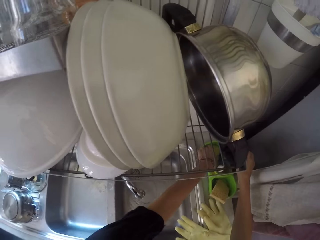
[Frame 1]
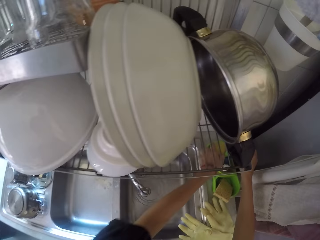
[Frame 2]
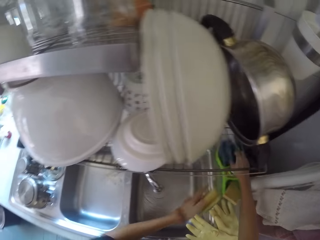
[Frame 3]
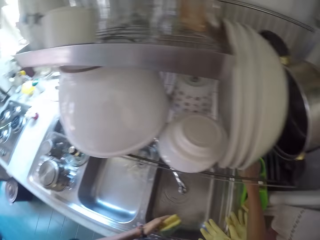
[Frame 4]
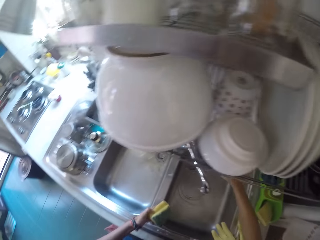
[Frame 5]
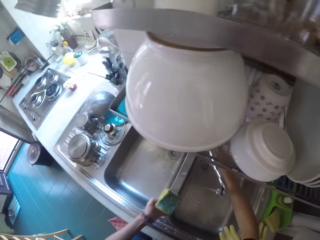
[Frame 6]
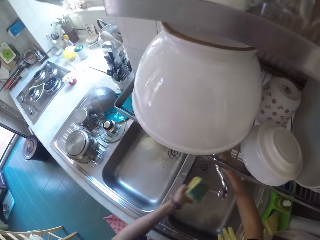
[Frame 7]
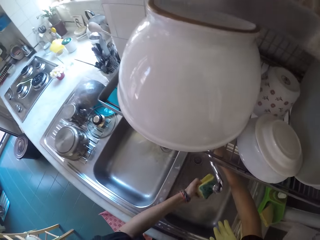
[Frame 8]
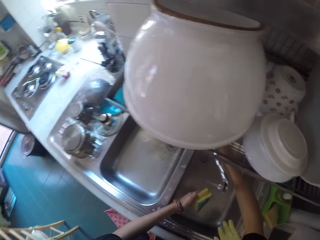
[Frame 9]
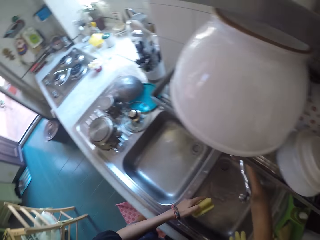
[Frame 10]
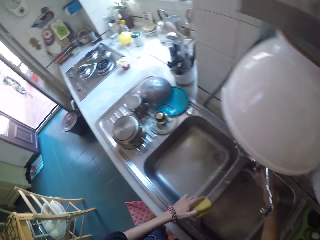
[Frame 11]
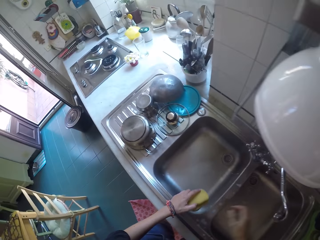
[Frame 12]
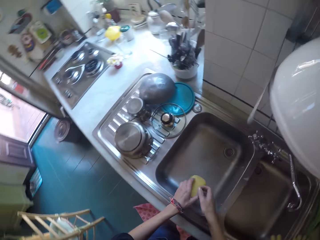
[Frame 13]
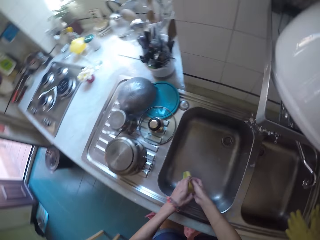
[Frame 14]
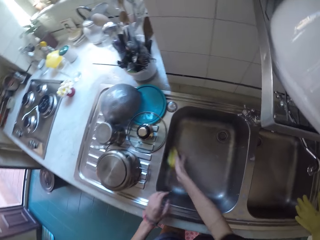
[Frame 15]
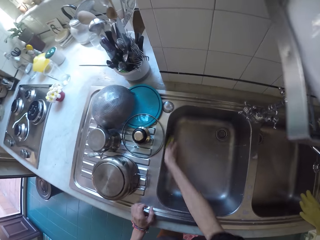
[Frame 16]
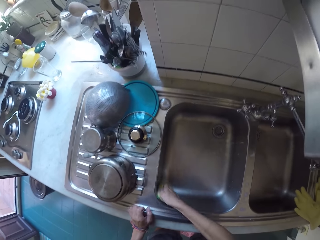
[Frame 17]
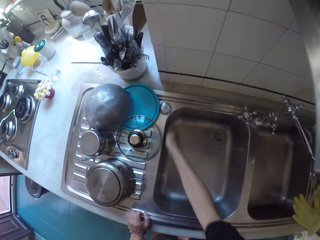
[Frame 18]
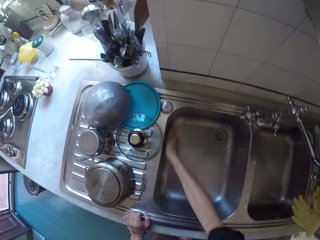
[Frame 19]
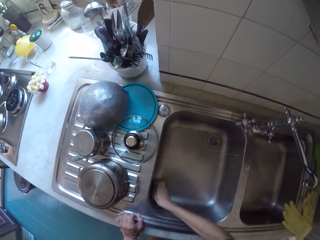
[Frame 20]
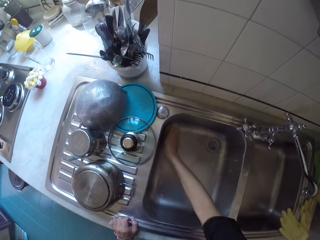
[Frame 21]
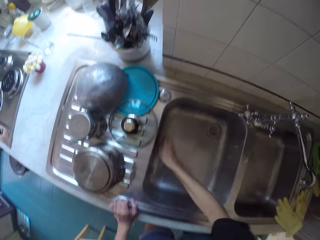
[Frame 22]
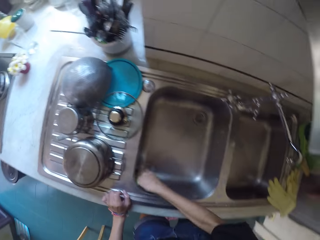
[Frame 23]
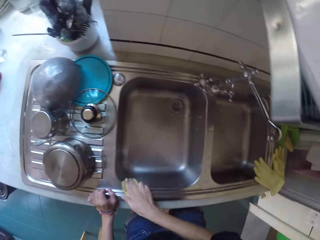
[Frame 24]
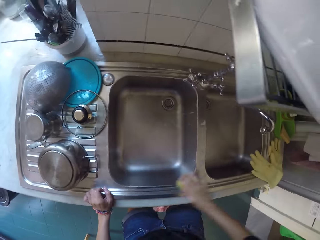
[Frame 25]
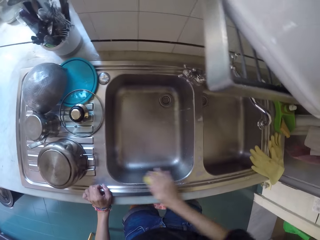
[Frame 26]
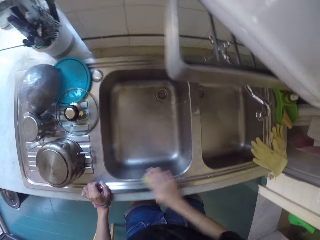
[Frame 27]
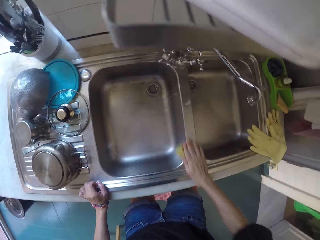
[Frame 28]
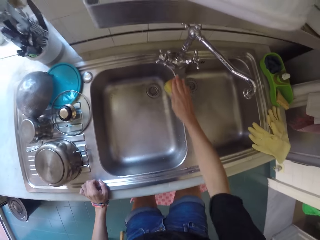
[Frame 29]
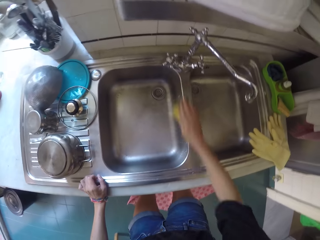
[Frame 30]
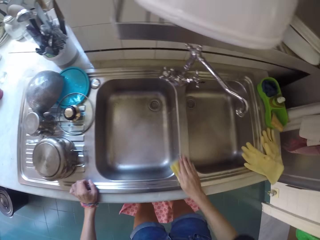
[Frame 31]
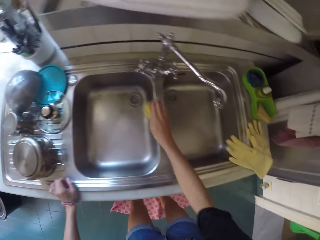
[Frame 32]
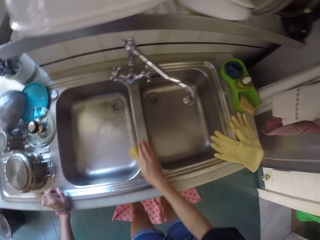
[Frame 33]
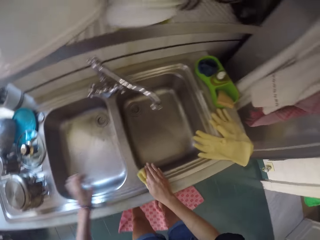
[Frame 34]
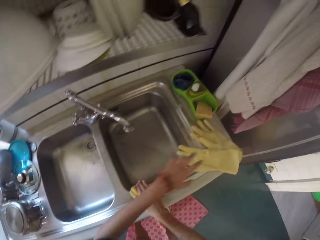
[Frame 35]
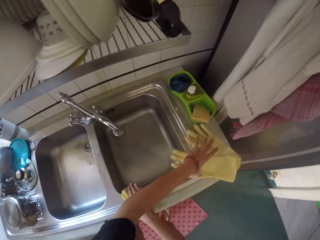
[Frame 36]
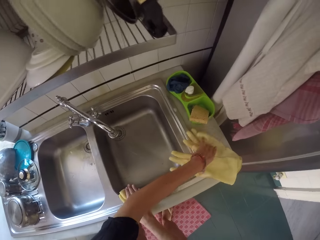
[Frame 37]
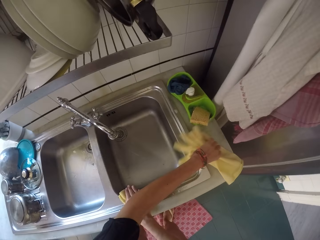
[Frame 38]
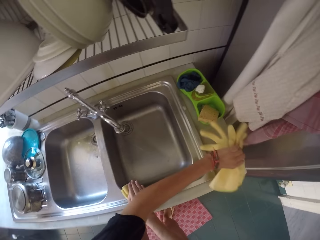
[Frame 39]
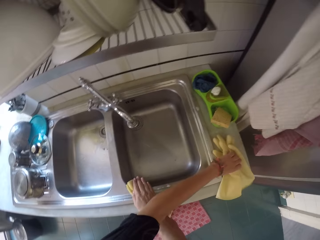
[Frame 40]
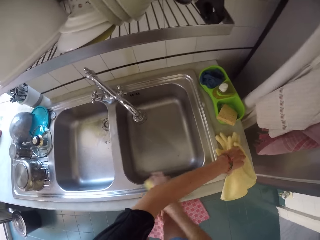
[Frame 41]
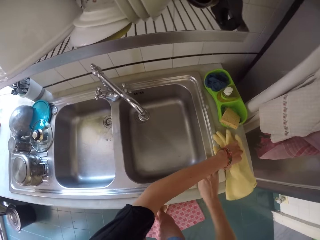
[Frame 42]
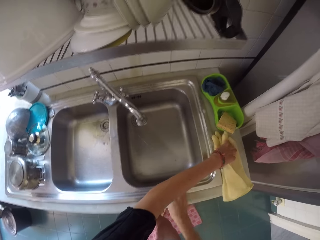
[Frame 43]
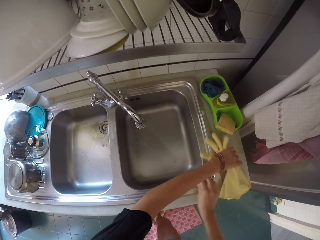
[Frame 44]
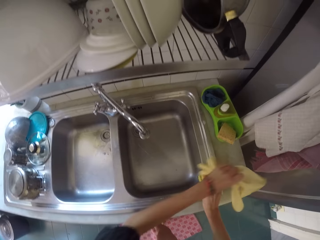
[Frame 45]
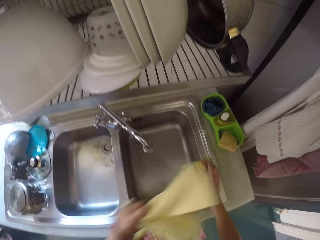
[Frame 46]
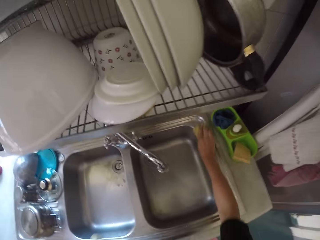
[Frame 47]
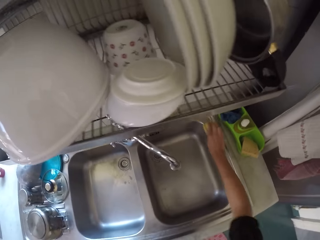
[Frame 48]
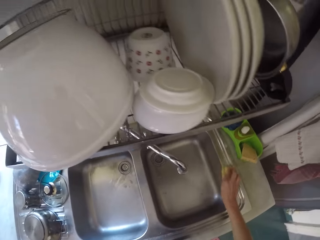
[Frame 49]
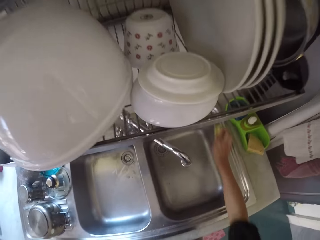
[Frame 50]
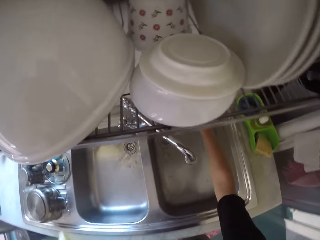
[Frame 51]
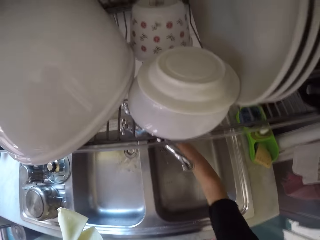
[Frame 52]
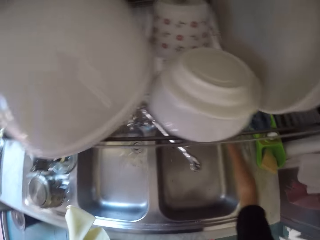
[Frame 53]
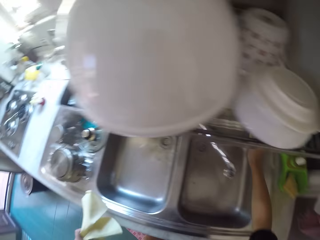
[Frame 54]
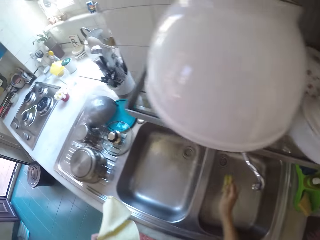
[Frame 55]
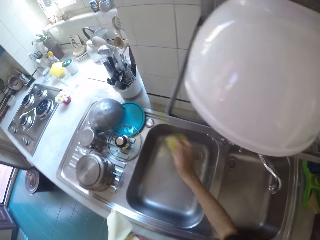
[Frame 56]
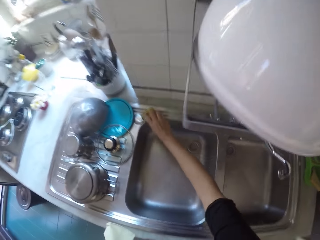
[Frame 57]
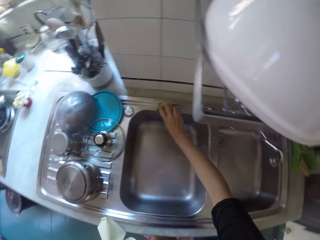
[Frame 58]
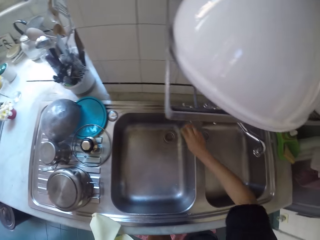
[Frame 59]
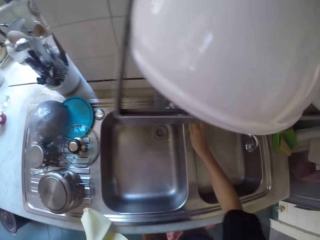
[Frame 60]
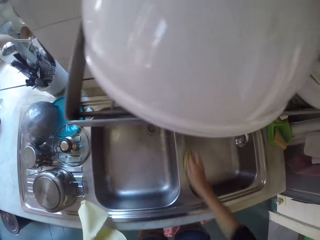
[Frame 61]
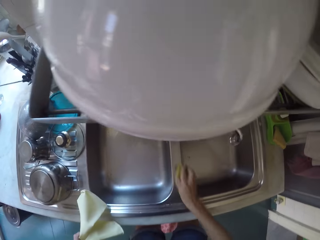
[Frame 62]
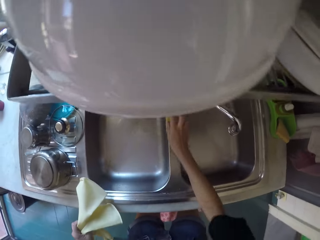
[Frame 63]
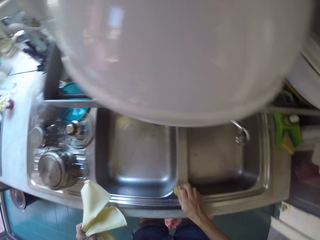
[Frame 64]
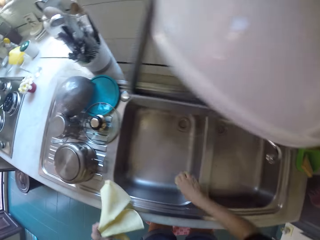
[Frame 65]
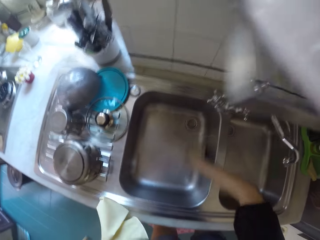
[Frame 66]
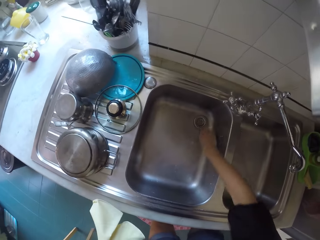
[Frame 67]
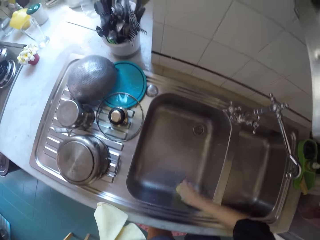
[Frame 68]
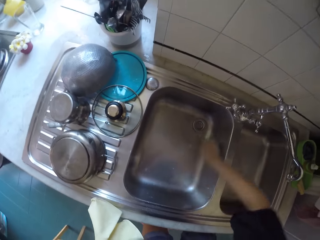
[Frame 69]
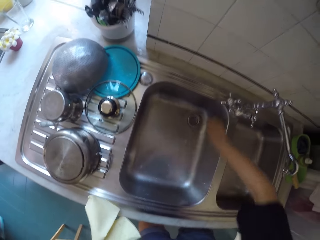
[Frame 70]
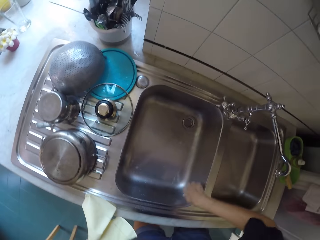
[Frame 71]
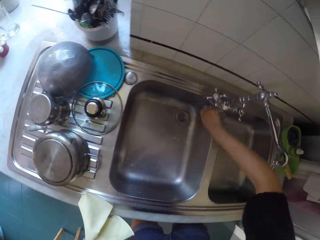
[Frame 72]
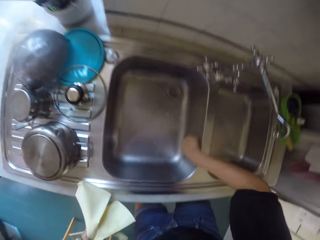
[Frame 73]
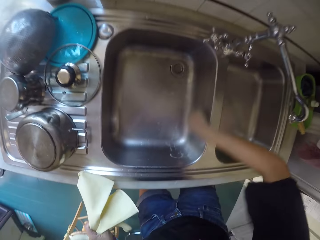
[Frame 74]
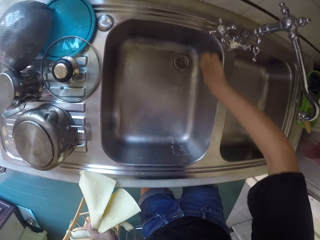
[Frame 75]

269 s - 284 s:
The camera wearer picks up a scouring pad from the soap dish. They scrub the sink. They move the gloves. They pick up the gloves from the sink. They scrub the sink.

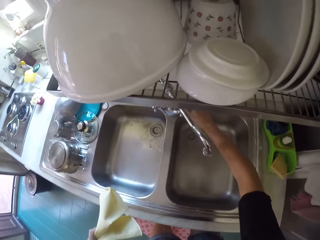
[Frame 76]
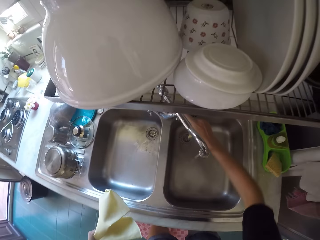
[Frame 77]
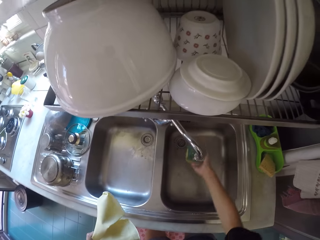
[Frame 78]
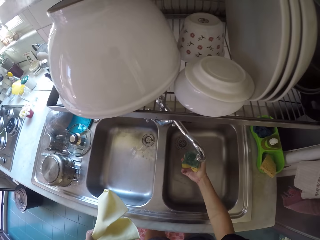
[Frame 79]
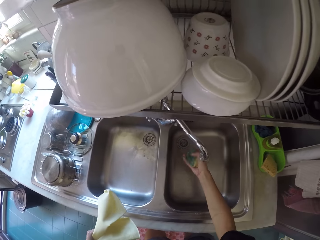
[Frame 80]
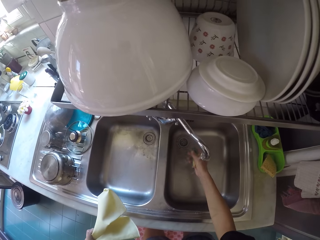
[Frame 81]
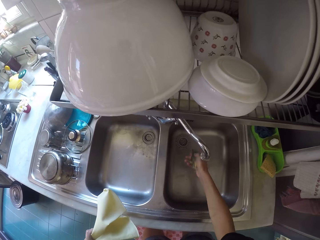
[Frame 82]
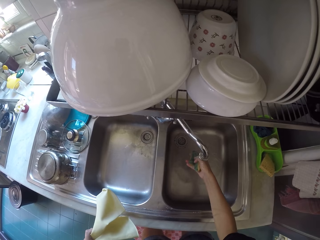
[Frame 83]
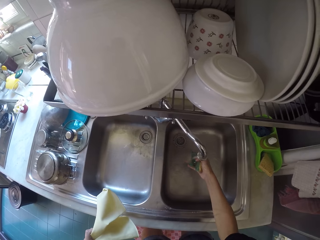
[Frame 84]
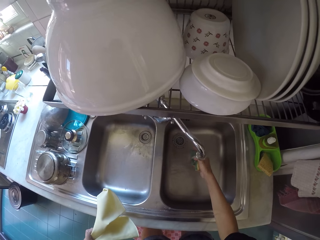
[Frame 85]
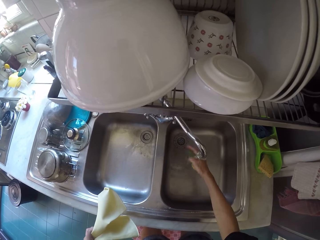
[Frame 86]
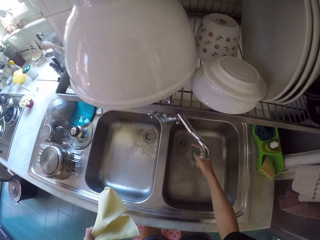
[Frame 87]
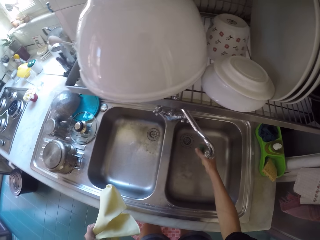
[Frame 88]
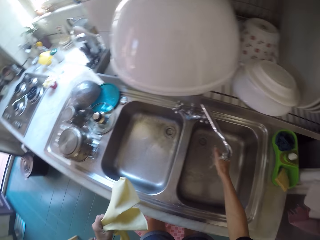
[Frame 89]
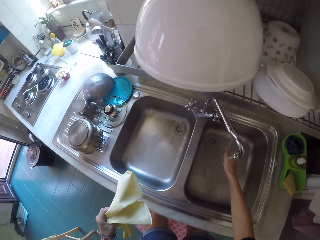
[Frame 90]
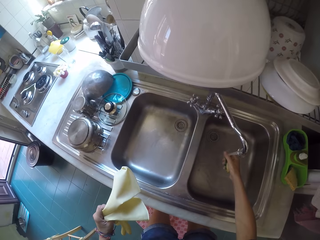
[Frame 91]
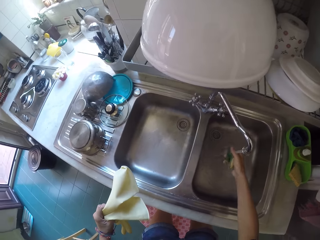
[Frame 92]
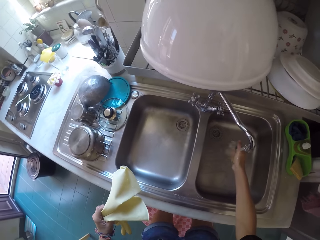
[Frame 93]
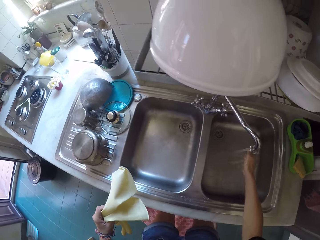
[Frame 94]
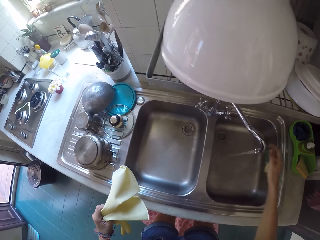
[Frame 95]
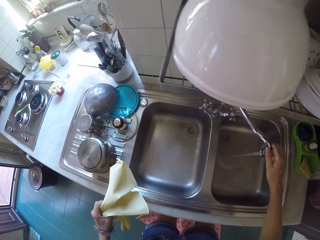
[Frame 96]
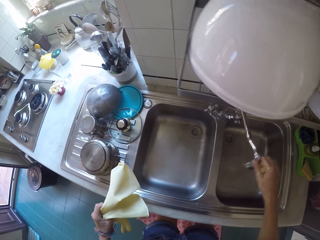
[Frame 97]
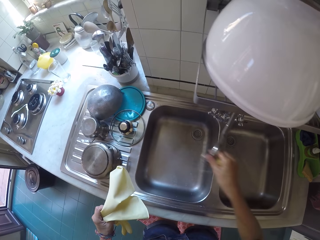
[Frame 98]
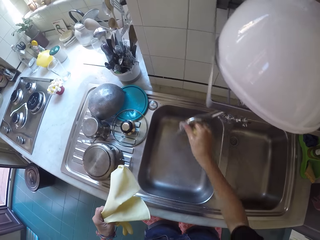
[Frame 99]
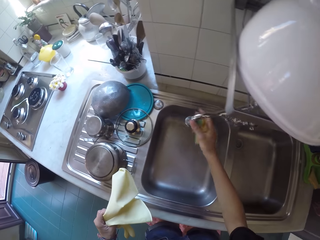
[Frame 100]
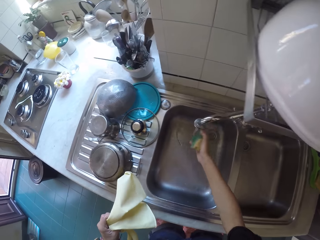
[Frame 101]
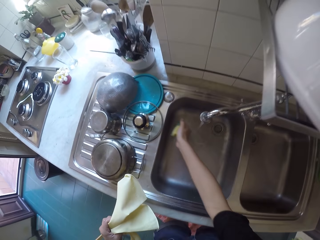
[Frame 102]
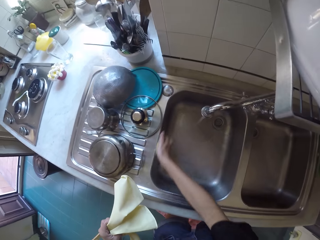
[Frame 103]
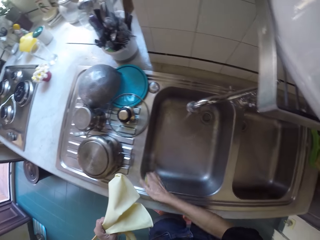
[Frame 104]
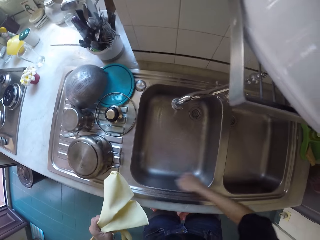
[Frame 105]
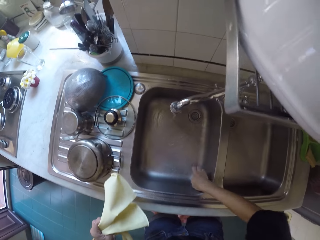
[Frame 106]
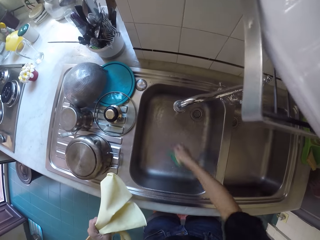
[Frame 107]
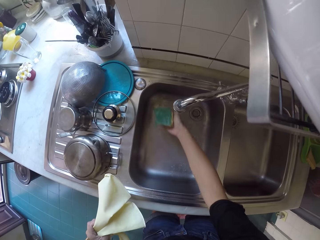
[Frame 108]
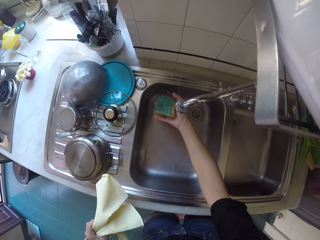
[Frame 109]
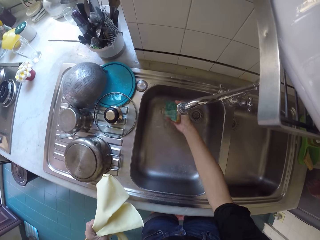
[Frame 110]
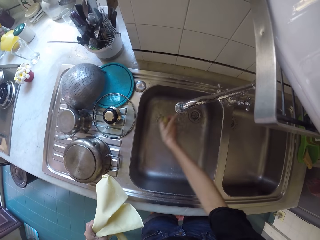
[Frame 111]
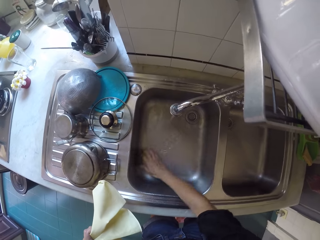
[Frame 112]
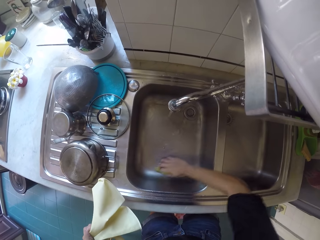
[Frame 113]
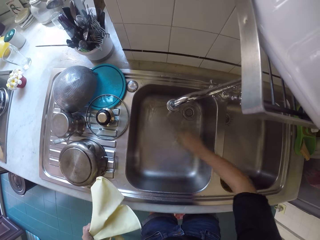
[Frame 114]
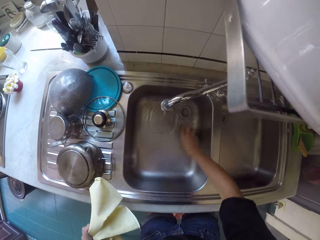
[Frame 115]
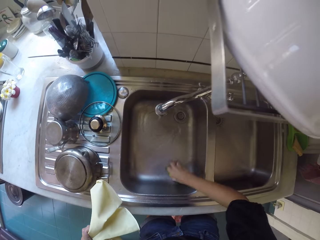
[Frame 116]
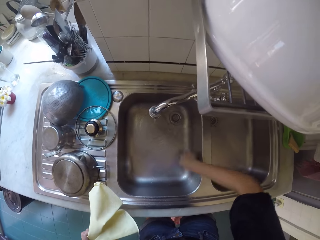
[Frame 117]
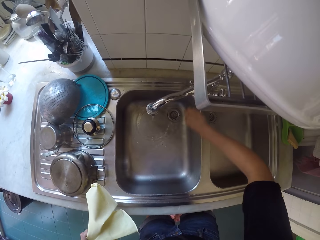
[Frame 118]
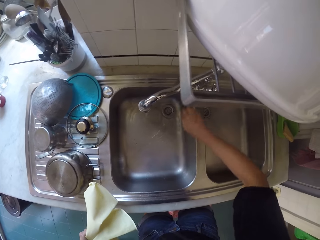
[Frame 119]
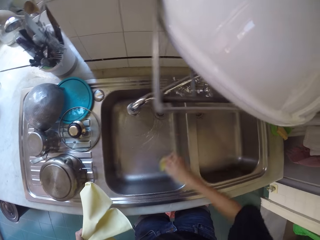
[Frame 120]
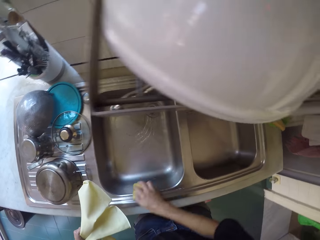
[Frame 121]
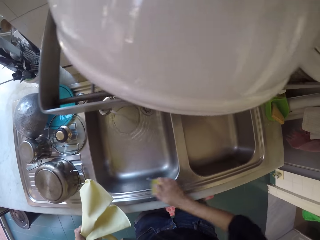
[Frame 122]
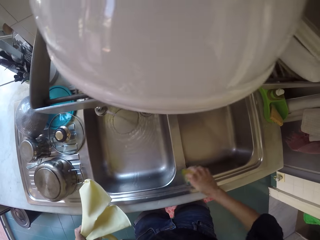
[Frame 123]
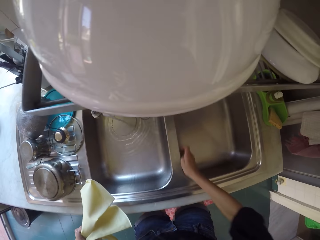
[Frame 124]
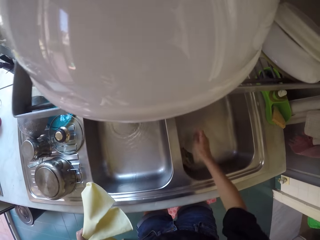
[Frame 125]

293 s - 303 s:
The camera wearer opens the tap. They wash the scouring pad. They turn the tap. They wash the sink.
